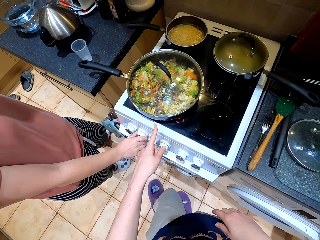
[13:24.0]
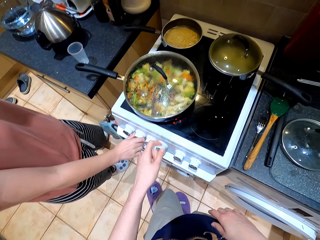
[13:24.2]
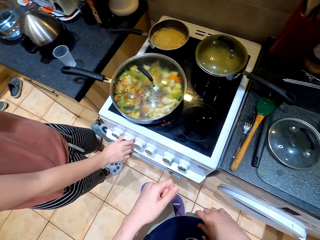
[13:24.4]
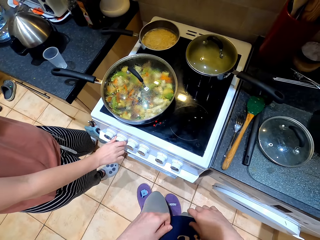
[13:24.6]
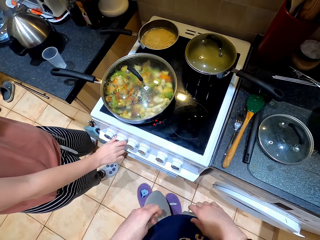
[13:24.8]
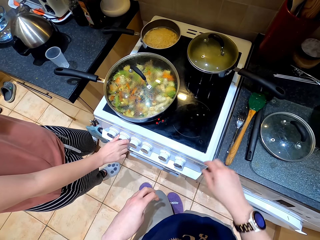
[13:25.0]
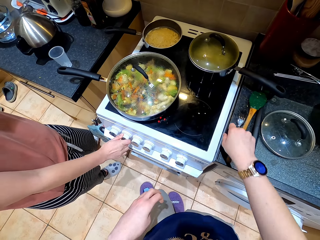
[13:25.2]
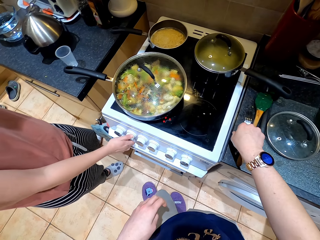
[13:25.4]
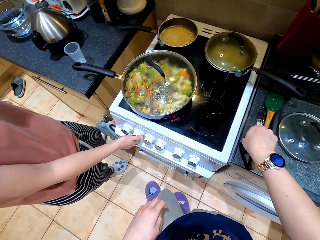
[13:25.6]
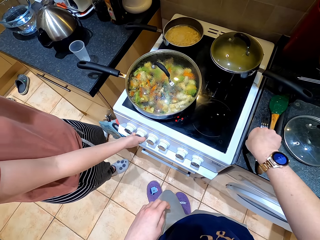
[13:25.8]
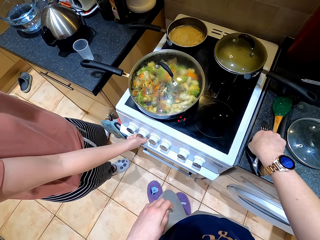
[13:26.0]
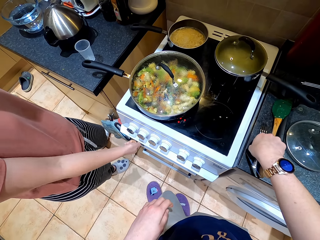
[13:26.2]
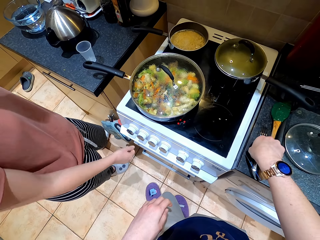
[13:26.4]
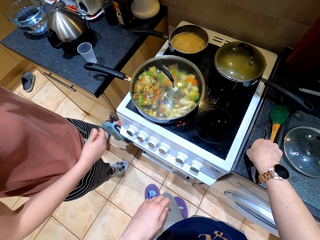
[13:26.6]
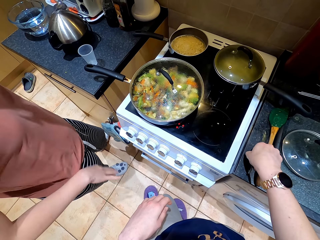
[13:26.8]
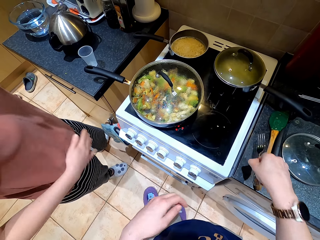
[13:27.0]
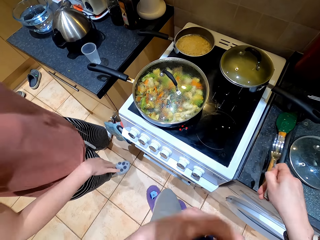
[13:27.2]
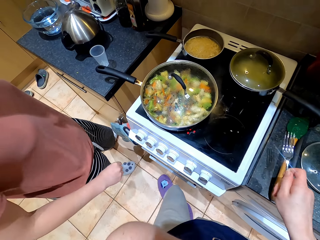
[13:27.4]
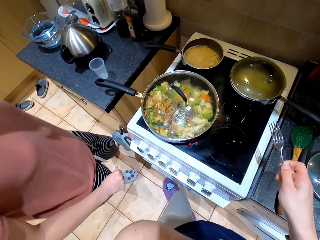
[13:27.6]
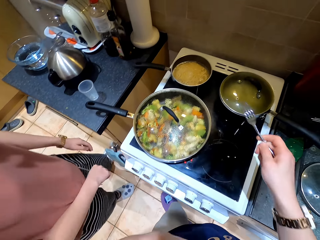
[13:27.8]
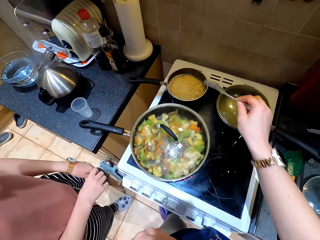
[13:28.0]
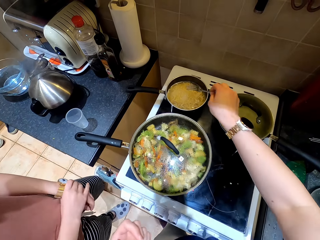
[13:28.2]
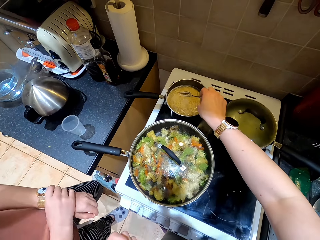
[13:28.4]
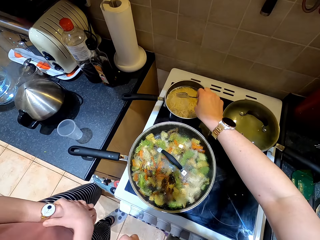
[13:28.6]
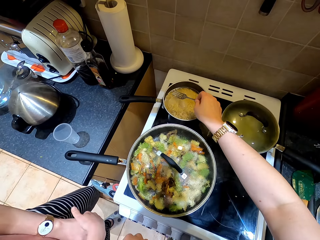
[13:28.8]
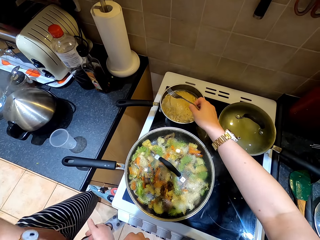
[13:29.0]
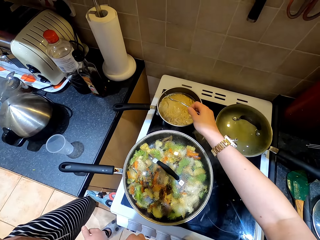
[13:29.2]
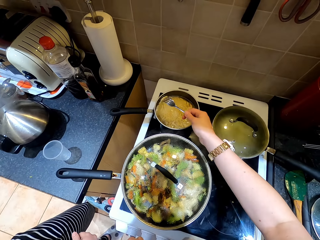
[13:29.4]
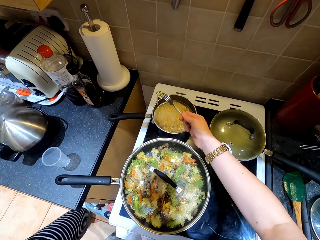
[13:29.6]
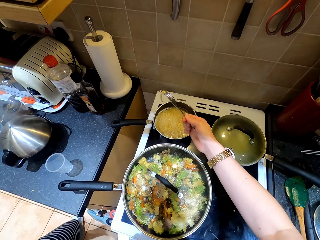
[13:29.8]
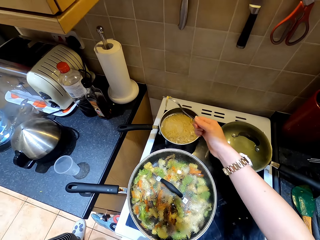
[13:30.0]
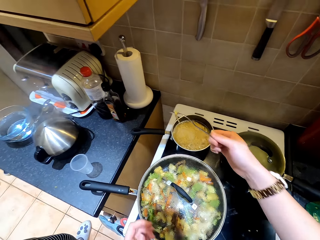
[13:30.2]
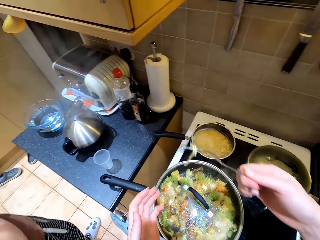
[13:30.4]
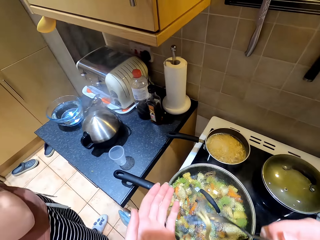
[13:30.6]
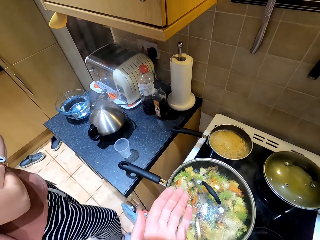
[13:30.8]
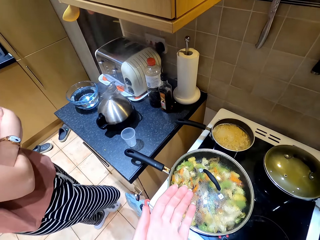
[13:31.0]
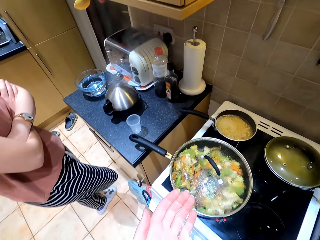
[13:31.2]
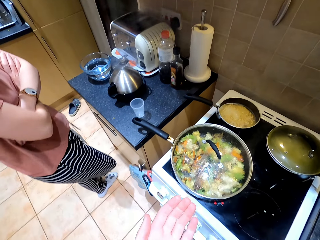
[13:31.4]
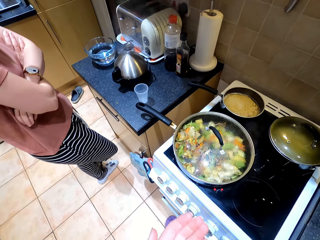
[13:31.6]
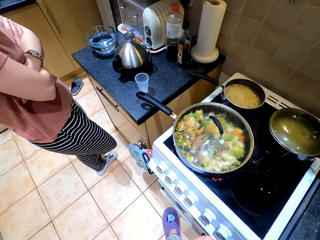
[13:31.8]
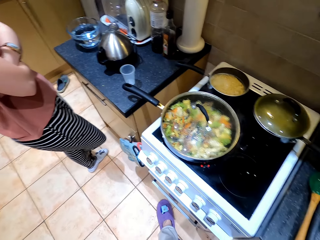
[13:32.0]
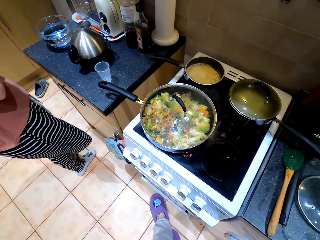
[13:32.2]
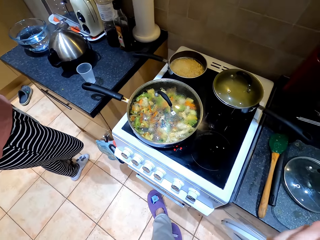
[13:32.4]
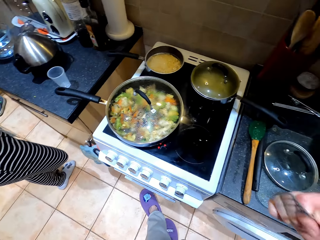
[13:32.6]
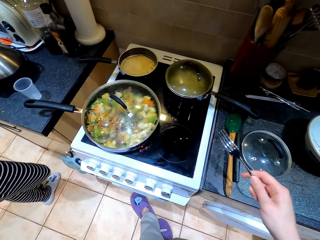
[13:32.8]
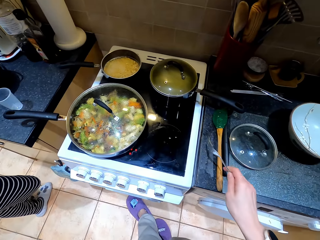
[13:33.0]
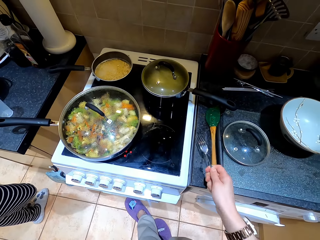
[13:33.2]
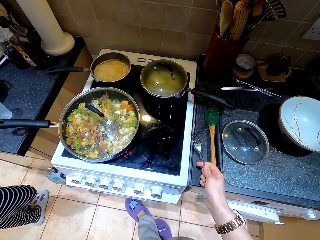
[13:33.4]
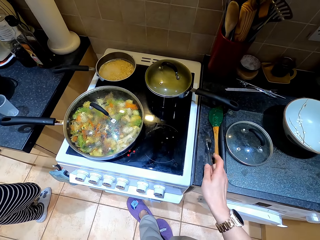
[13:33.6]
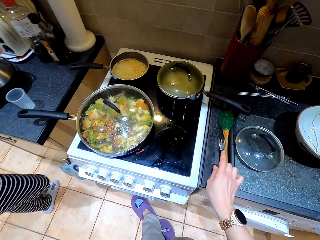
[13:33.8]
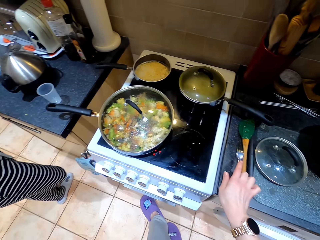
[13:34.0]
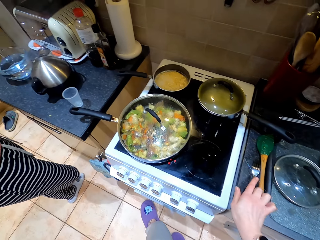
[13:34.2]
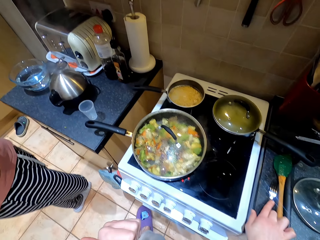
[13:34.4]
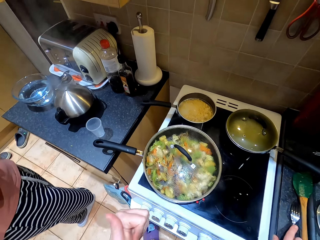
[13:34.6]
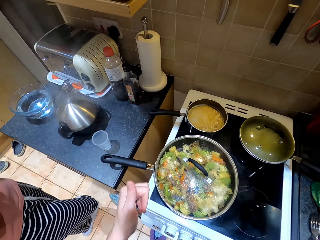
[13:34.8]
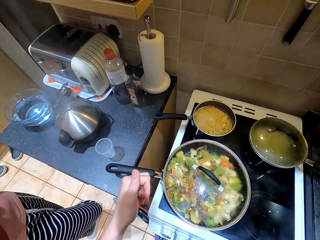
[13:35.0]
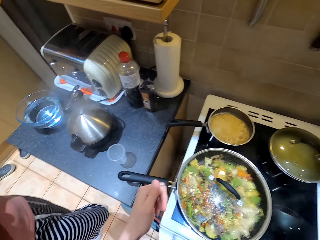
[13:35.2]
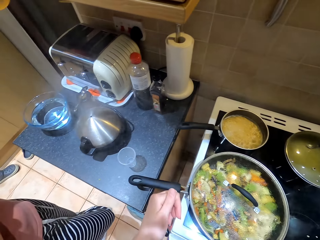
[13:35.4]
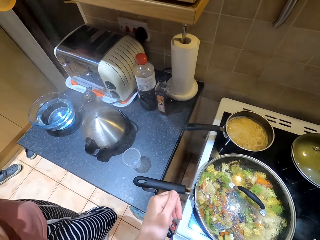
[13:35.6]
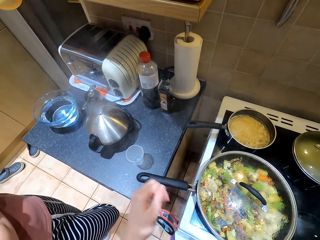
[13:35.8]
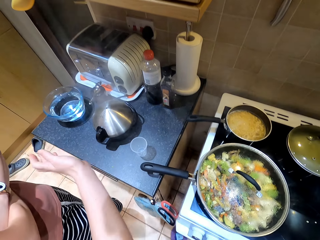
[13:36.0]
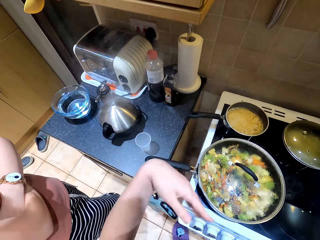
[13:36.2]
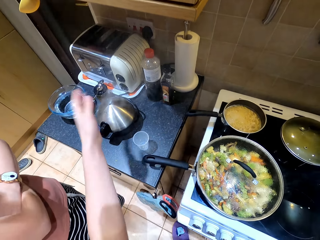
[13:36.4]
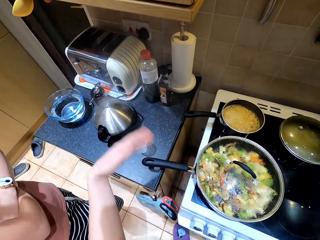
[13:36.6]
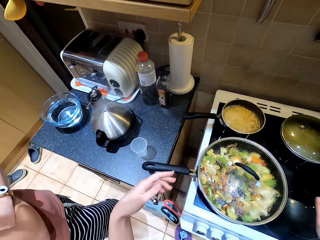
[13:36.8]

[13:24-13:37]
A lady regulates the cooker. The camera wearer and the lady dialogue in the kitchen. The camera wearer takes the fork from the table. They remove a noodle from the pan with the fork, scoop the noodles and put the noodles in the mouth. They put the fork on the table.

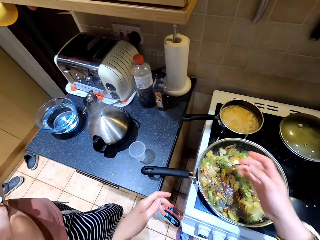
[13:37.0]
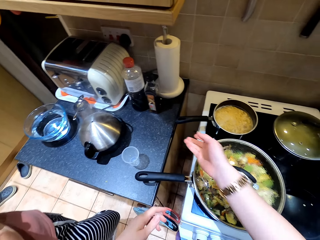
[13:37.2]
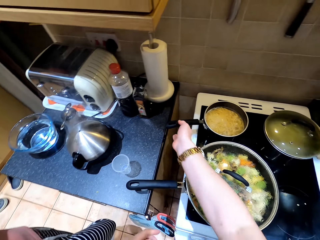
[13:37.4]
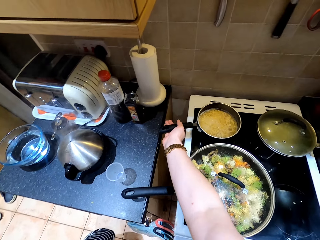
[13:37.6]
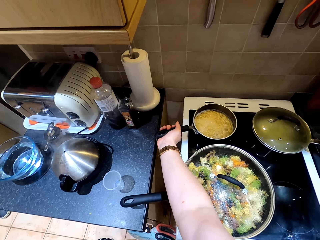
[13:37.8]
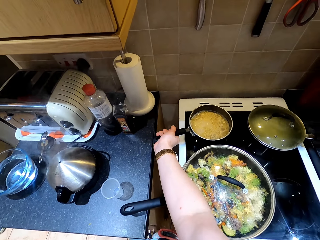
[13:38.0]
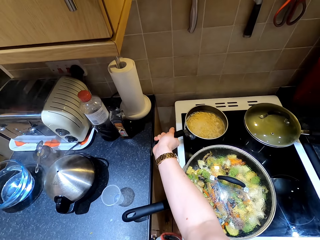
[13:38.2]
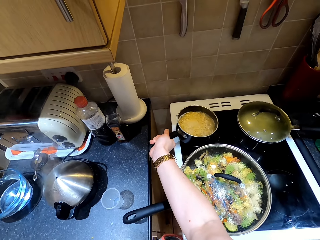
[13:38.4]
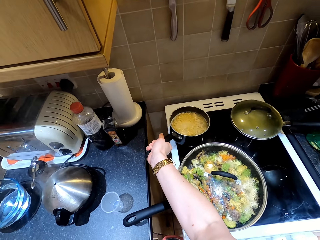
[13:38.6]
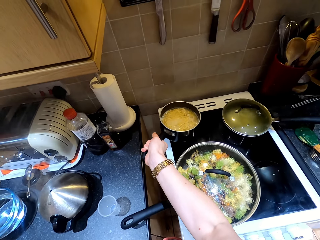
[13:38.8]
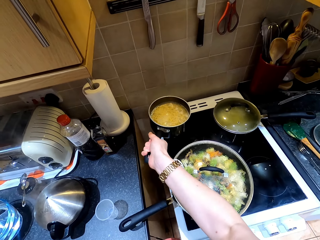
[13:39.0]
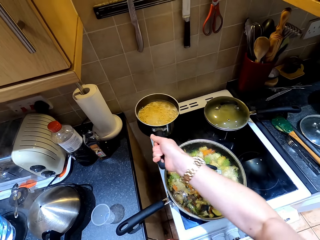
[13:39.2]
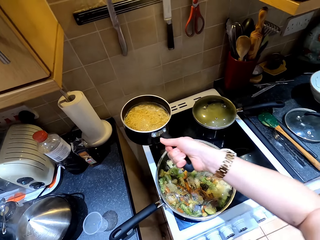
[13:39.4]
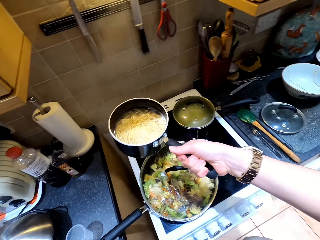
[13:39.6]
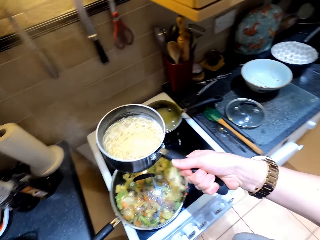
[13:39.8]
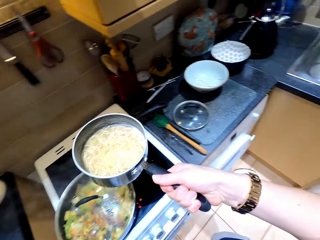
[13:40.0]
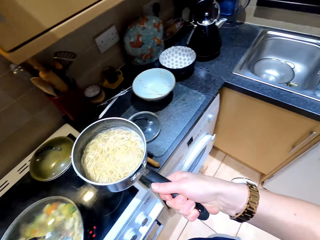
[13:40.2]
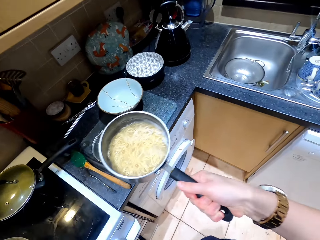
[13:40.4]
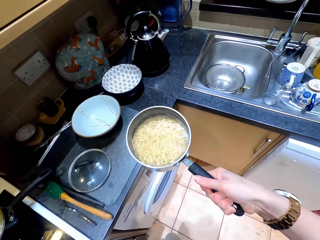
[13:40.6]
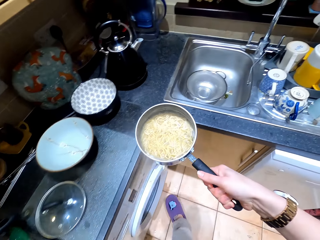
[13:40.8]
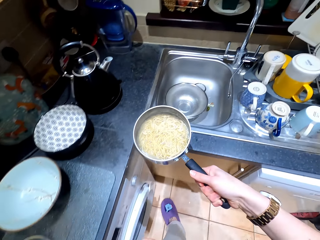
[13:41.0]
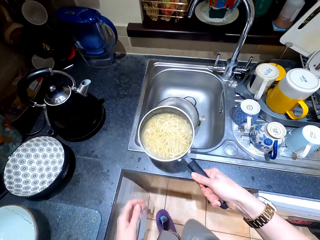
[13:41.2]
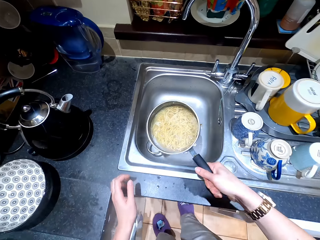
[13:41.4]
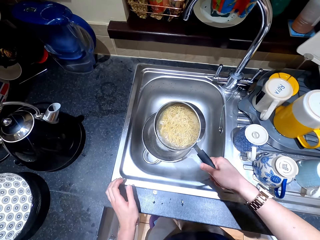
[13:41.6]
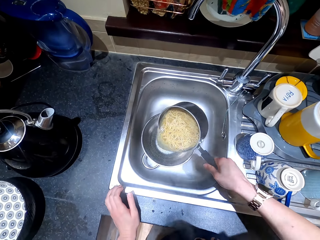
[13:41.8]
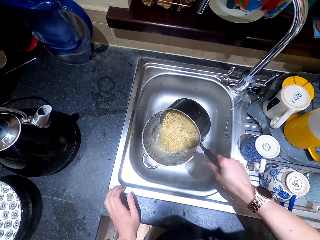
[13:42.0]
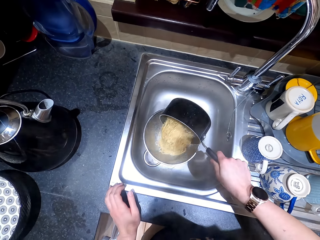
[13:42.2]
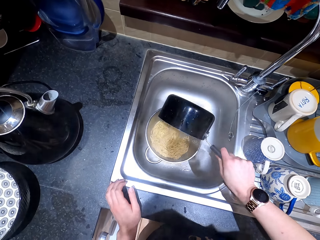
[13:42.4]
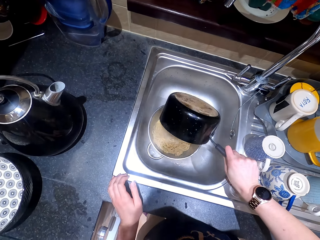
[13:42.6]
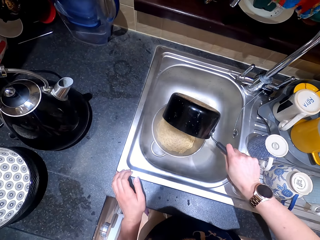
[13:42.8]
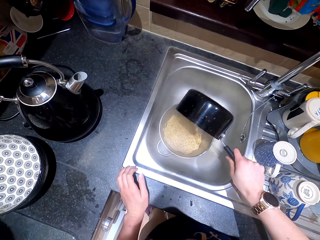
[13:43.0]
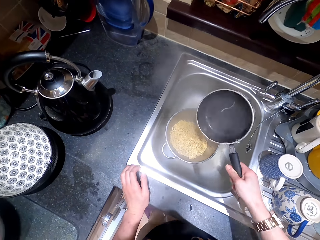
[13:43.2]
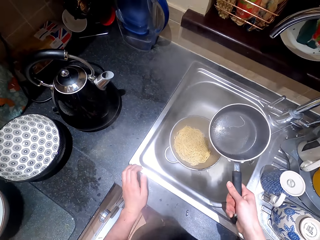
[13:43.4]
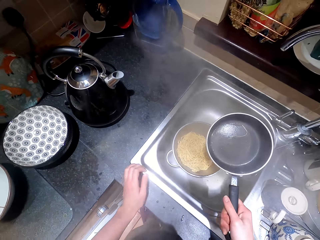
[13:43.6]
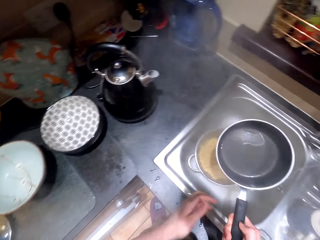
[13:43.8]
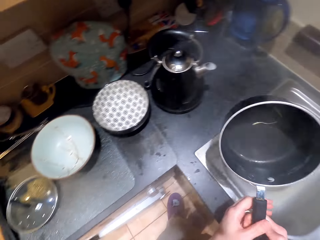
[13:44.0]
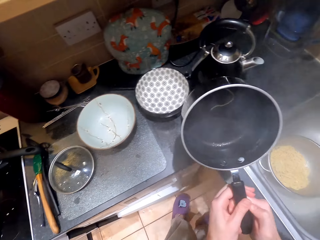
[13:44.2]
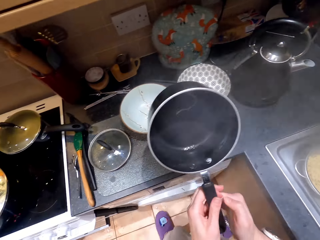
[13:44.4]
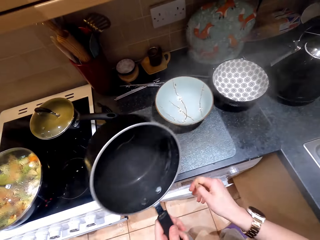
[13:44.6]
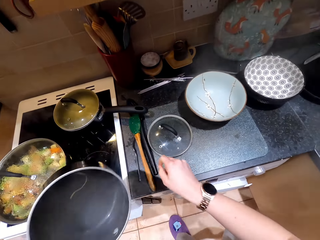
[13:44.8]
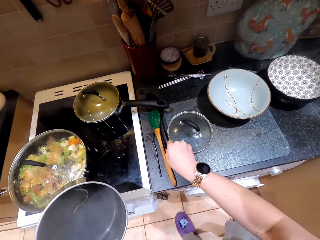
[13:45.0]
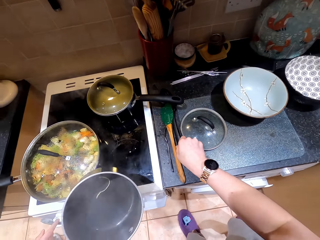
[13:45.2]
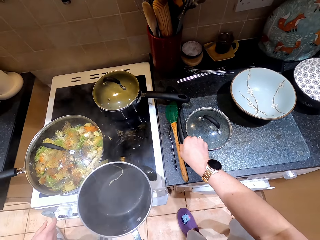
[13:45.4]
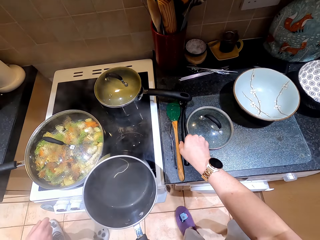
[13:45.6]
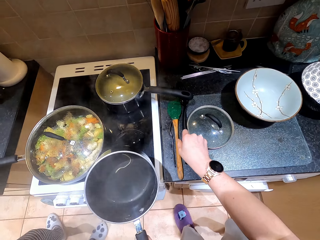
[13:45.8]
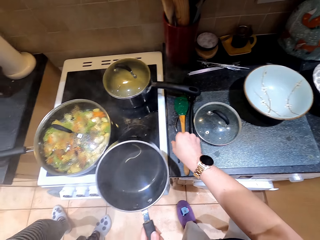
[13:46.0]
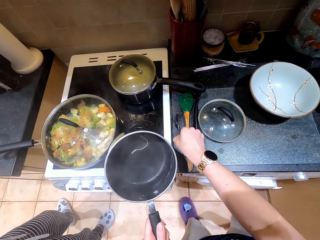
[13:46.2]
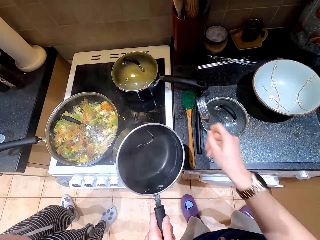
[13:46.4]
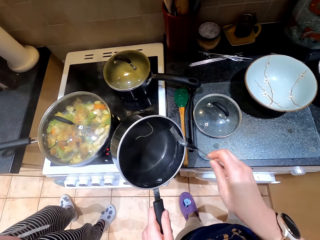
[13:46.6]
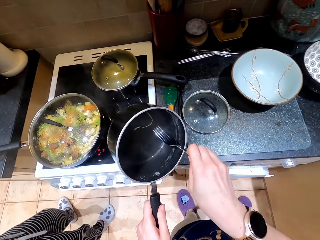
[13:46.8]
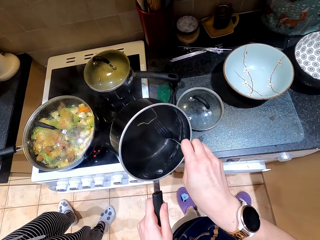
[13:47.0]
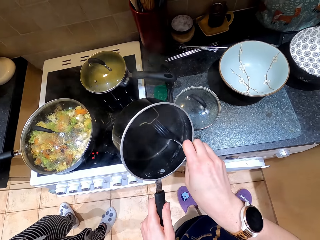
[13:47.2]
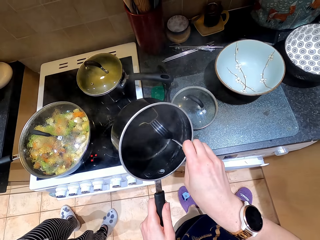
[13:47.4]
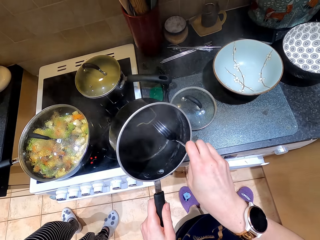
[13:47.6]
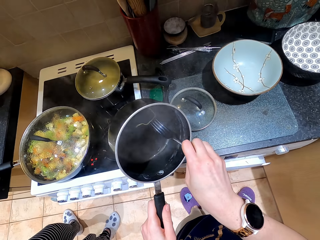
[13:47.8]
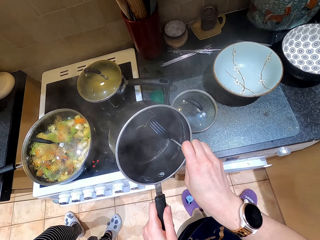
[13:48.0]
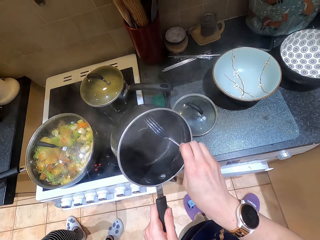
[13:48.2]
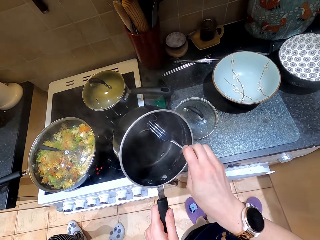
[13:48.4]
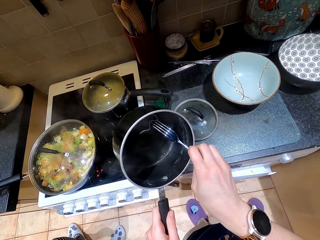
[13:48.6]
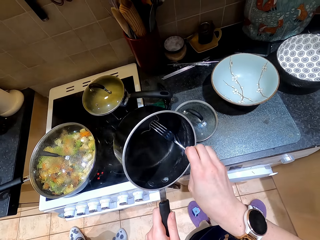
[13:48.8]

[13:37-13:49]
The camera wearer removes the noodle pan from the cooker. They carry the cooking pot. They put the spaghetti in the colander in the sink. They pick the fork from the countertop. They scoop spaghetti from the cooking pot.
